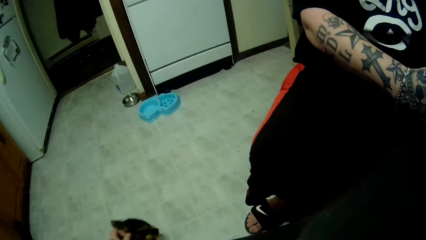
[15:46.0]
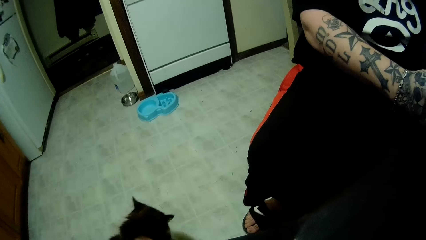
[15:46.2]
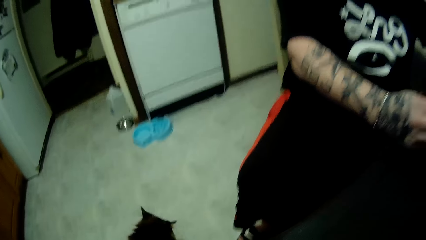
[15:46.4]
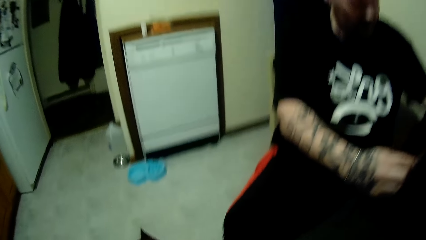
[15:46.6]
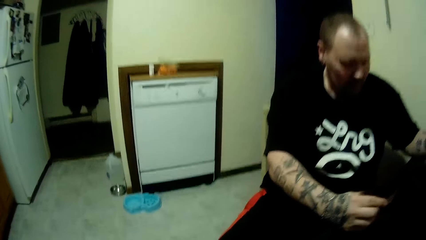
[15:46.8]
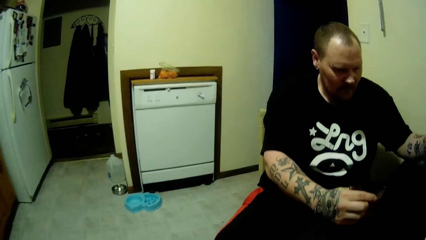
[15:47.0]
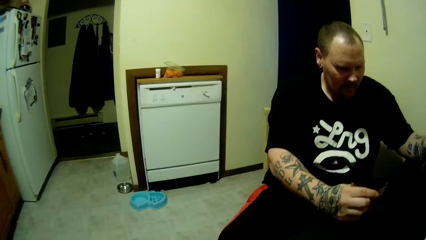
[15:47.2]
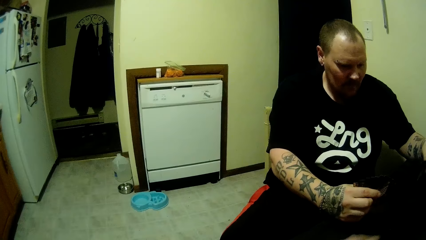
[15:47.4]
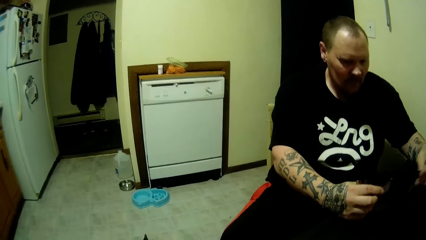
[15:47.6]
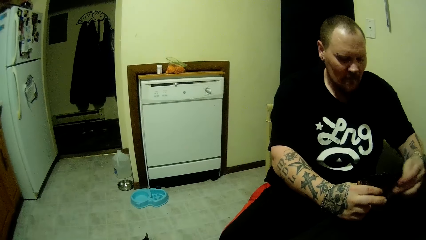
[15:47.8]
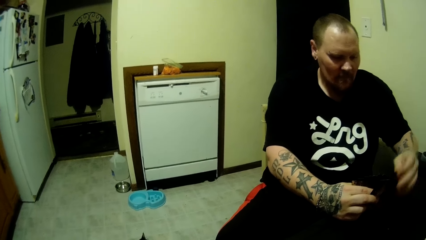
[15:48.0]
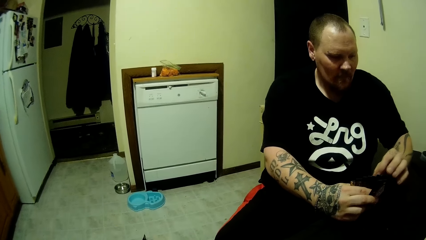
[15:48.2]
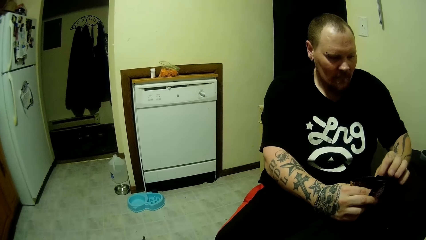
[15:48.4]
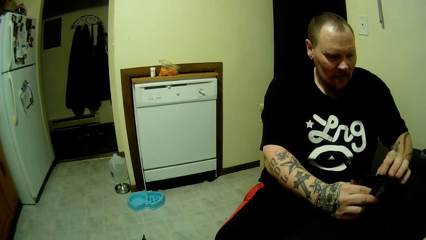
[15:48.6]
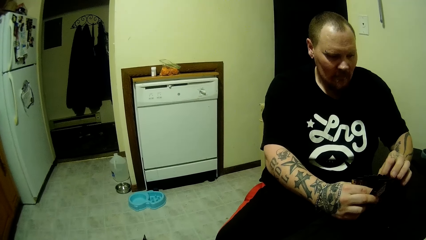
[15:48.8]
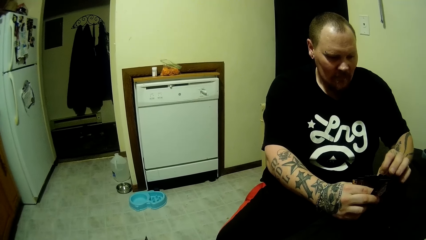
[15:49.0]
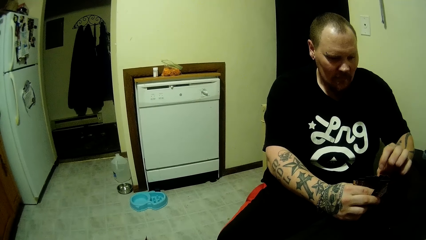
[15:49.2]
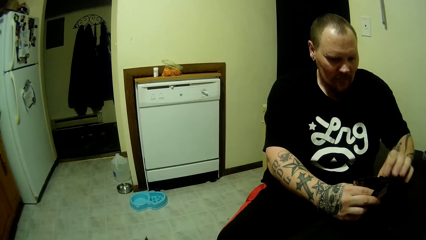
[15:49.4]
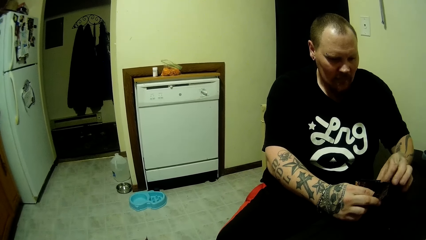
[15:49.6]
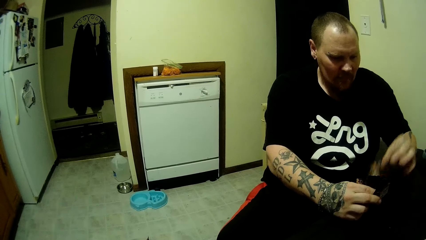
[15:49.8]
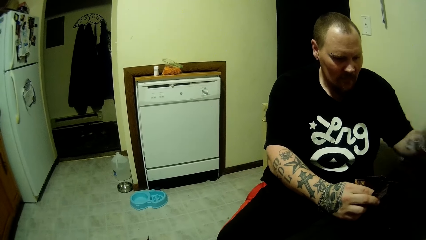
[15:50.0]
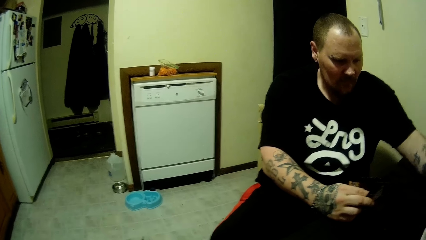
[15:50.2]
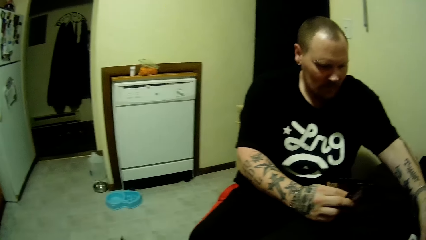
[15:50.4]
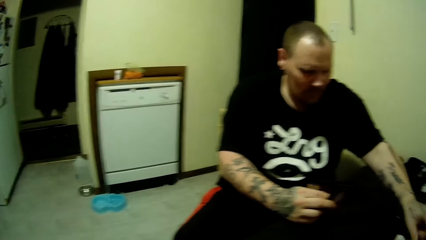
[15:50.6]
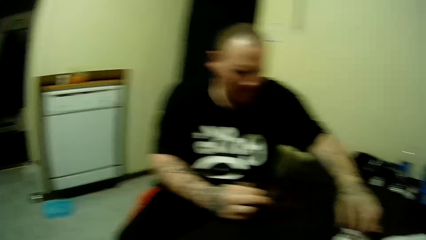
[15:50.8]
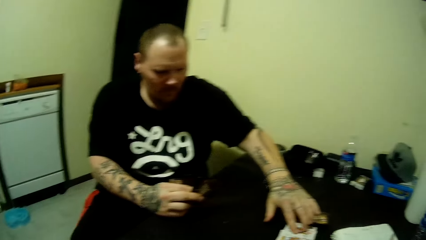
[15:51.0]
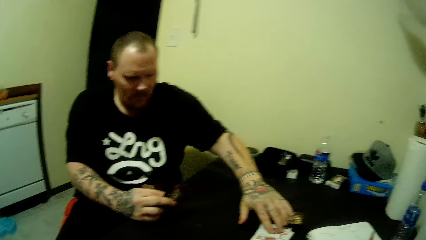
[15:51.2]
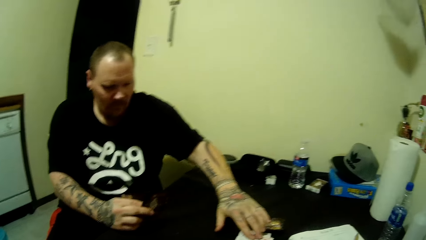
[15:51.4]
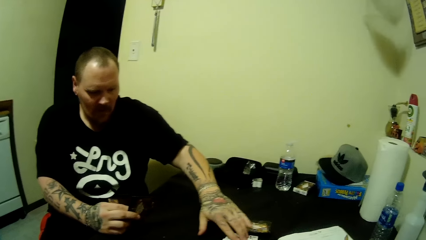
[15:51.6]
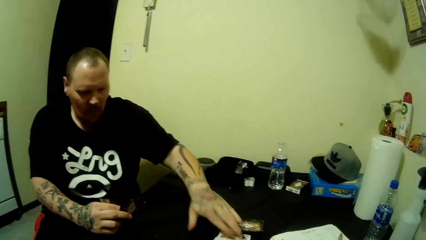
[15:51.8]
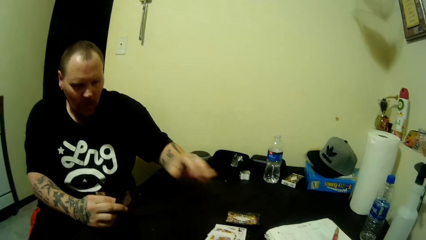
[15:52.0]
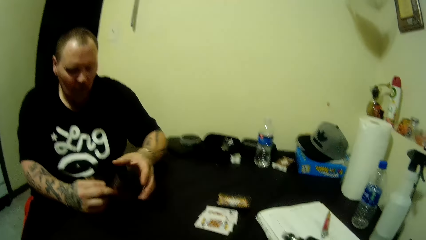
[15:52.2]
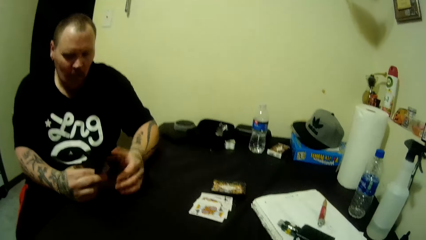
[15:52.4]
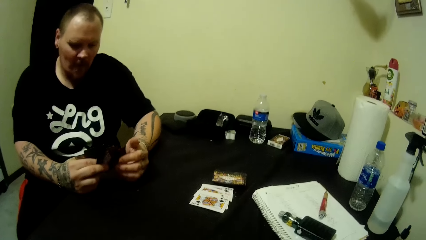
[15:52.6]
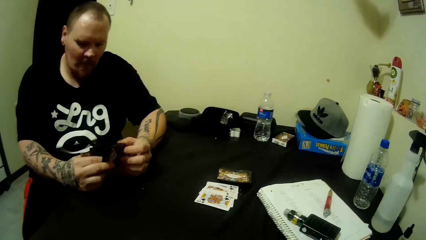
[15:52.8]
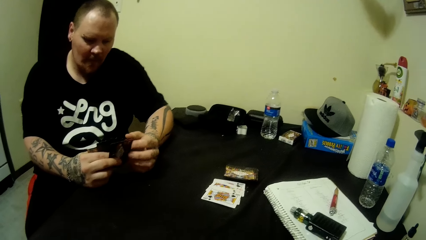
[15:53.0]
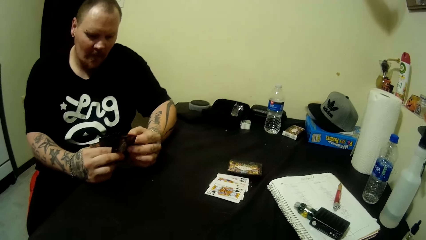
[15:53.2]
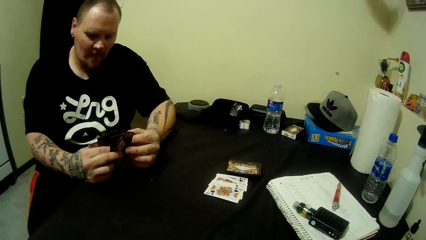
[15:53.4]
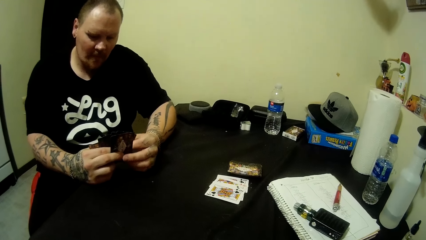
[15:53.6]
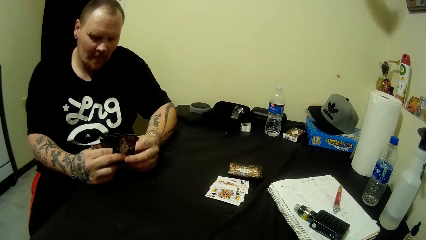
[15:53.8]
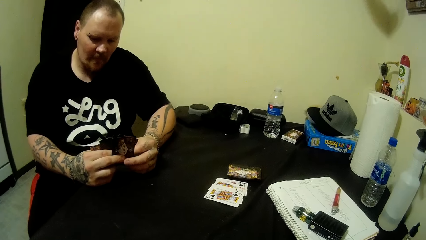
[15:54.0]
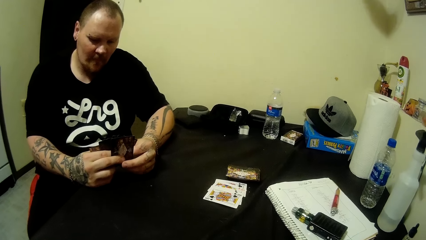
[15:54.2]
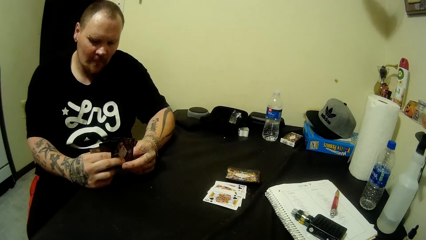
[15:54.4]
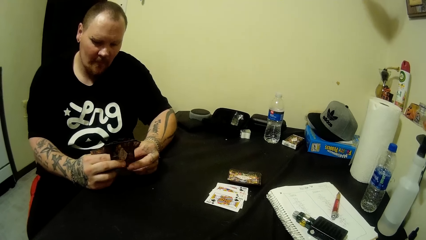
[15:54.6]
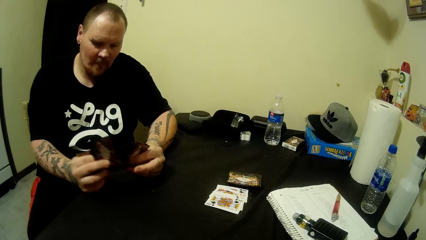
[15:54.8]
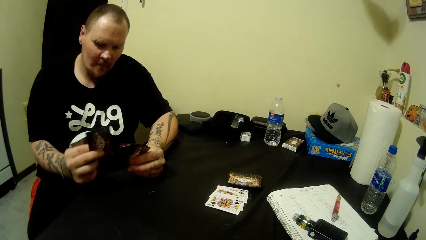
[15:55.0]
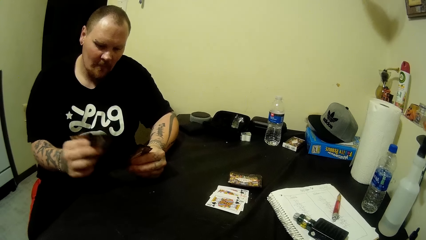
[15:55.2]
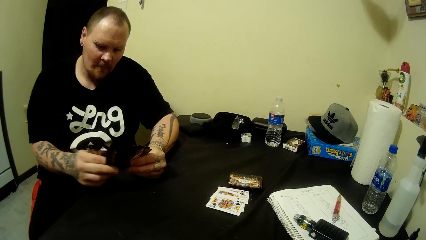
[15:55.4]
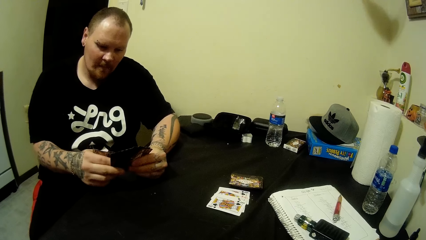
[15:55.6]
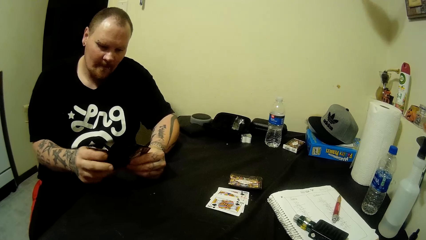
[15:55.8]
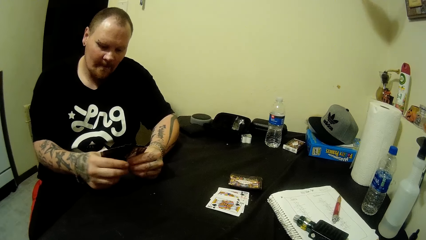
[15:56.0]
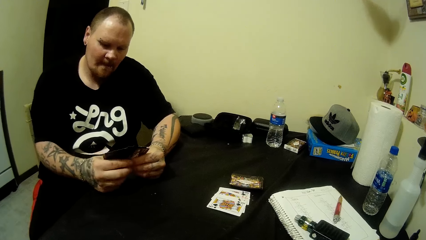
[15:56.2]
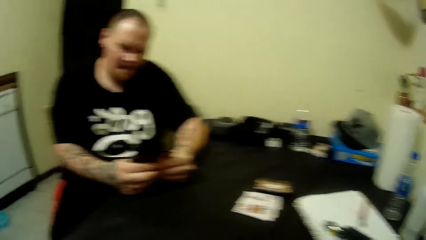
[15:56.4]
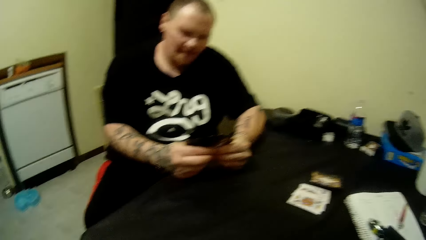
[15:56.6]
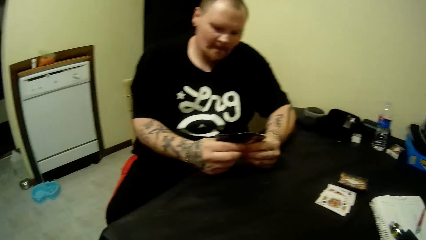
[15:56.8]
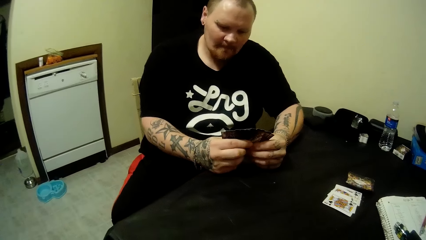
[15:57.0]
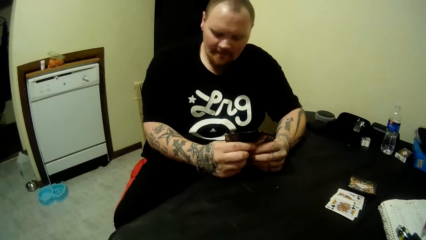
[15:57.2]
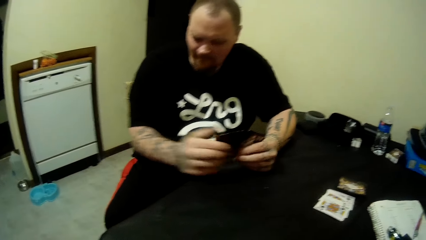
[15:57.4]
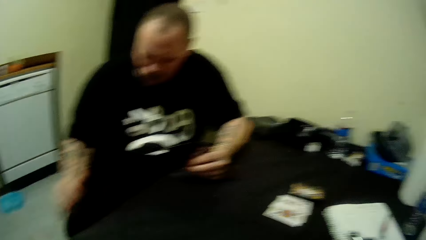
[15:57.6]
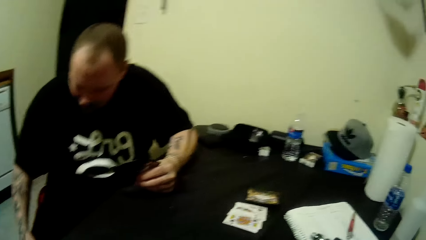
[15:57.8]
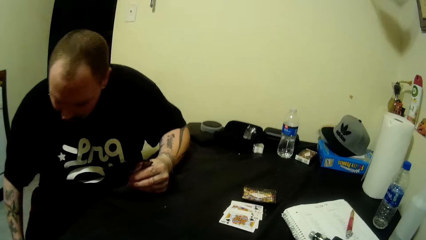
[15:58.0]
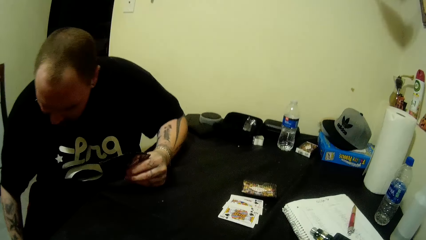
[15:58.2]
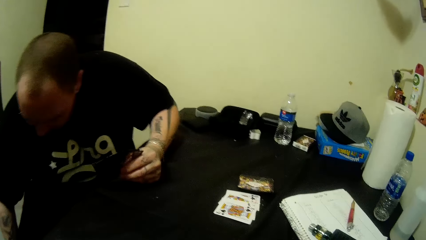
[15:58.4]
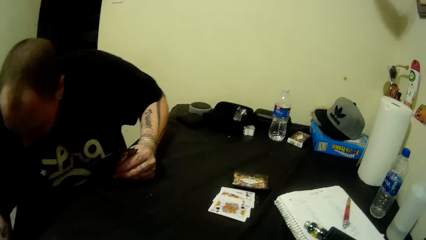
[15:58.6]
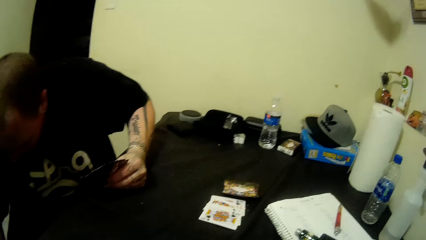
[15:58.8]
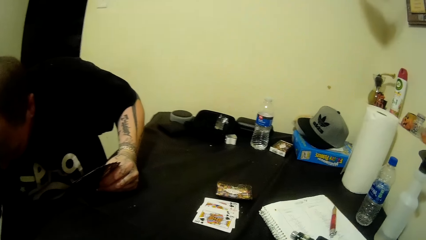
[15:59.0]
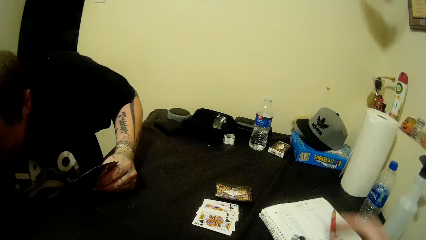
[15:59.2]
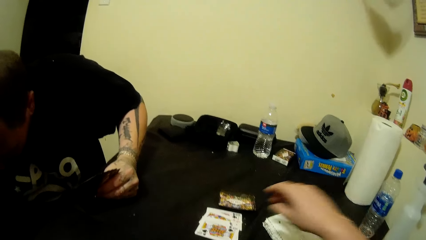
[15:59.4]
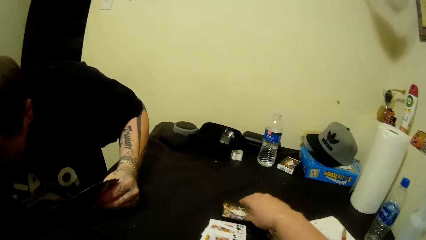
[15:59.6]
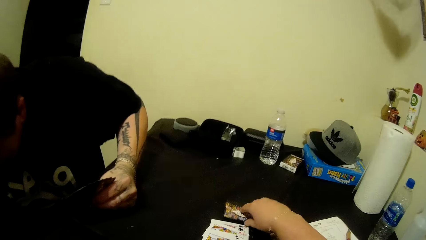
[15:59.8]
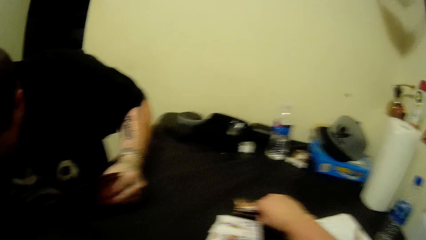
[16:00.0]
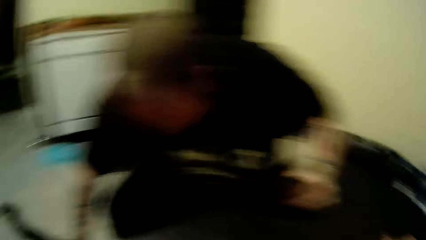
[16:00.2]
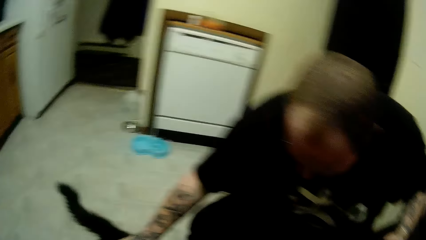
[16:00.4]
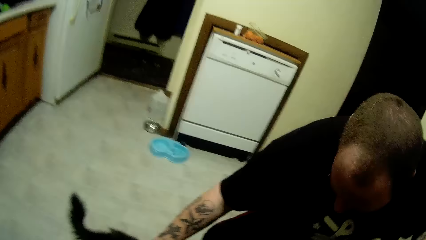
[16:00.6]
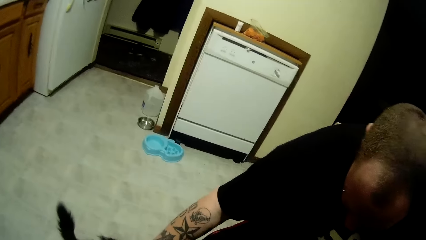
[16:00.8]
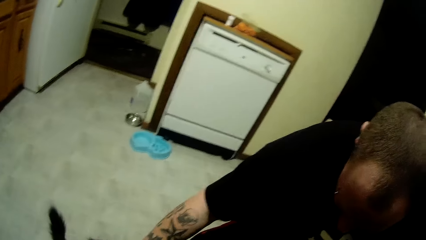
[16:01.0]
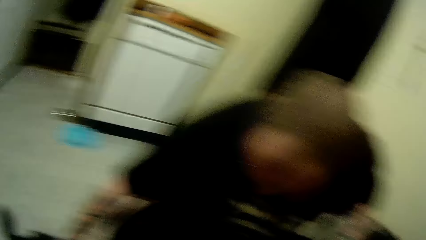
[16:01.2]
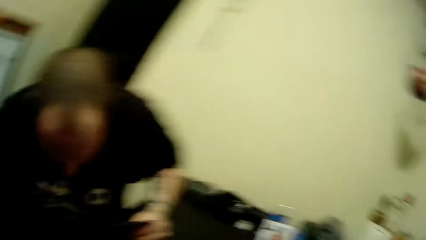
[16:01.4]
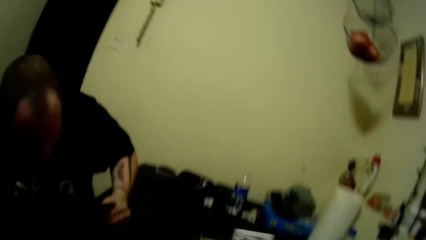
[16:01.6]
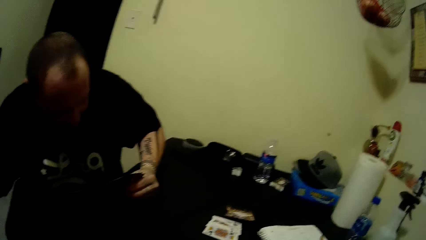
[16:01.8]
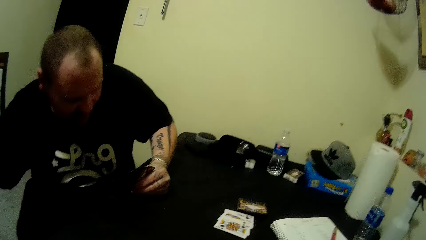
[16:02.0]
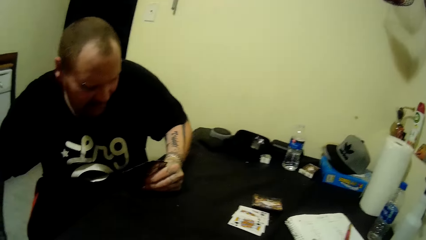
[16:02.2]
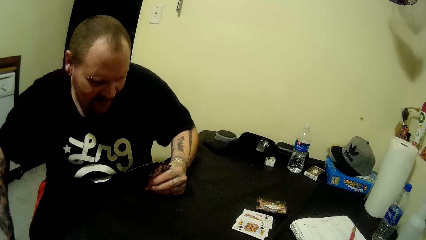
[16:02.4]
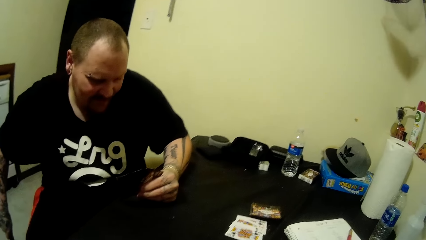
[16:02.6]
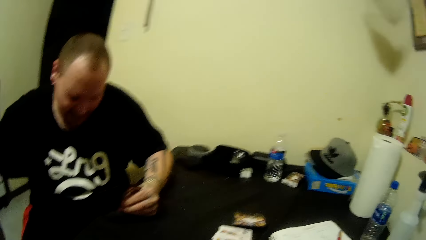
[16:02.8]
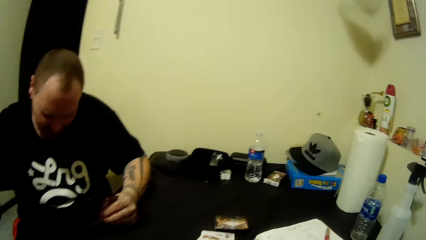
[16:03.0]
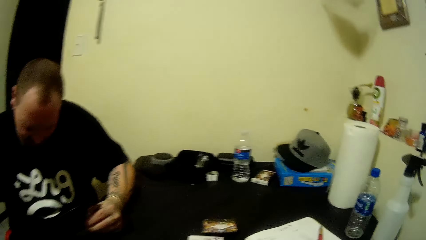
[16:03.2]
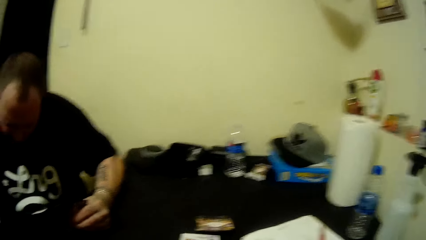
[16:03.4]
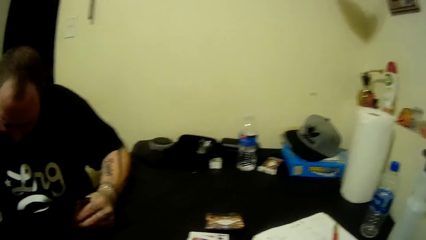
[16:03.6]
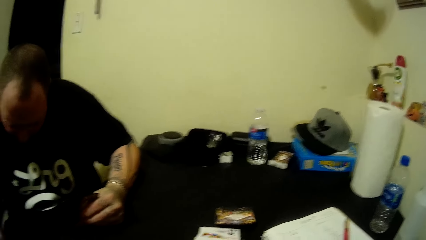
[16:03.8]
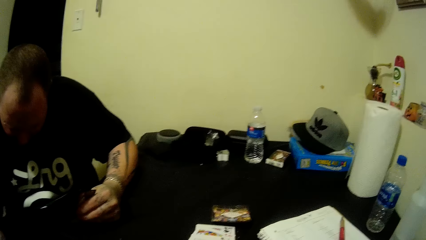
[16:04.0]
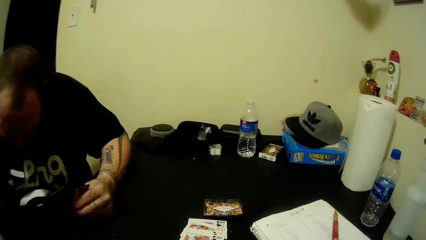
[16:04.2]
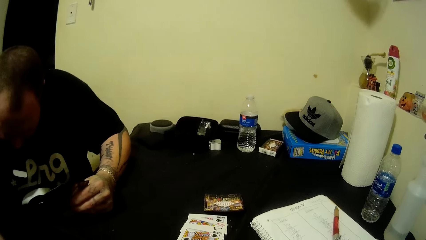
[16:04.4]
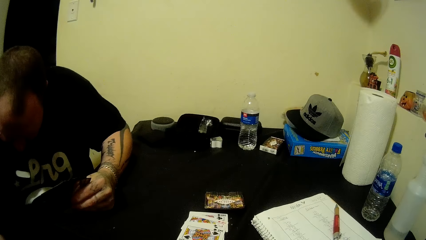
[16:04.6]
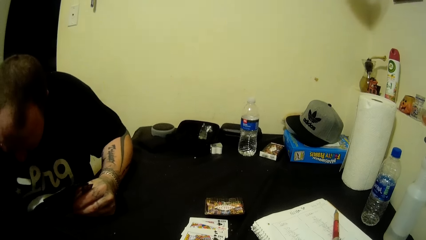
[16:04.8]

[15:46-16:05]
A man drops a card on the table with his left hand. The man rearranges the cards. The man touches a cat and interacts with the cat. The camera wearer takes a card from the table. They look at the cat. They look at the man.
